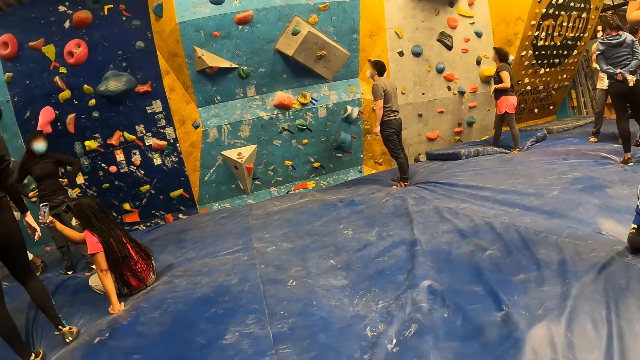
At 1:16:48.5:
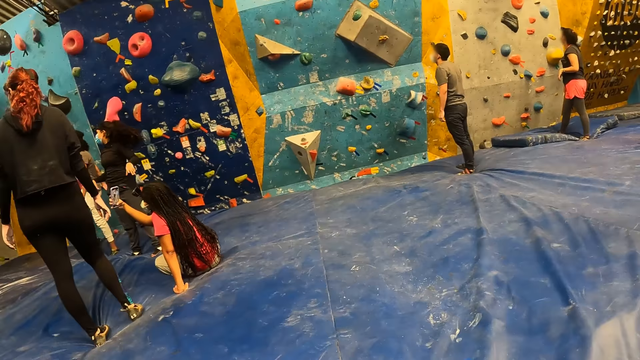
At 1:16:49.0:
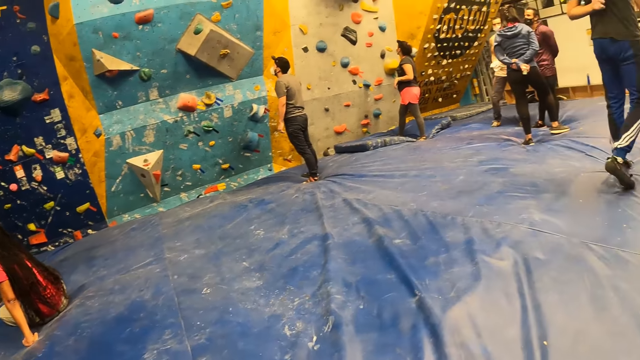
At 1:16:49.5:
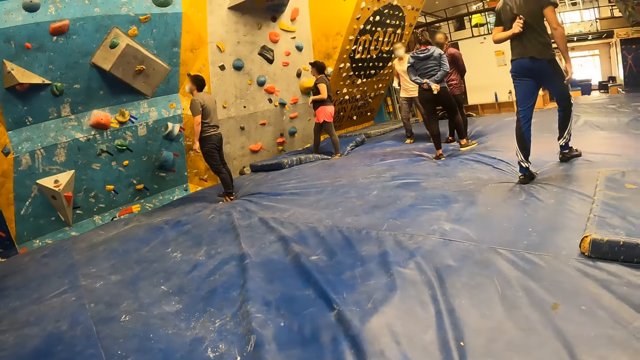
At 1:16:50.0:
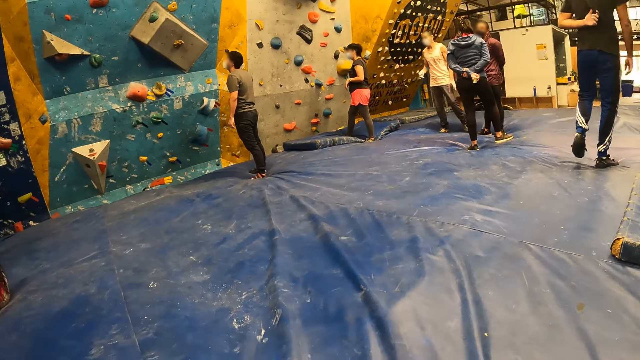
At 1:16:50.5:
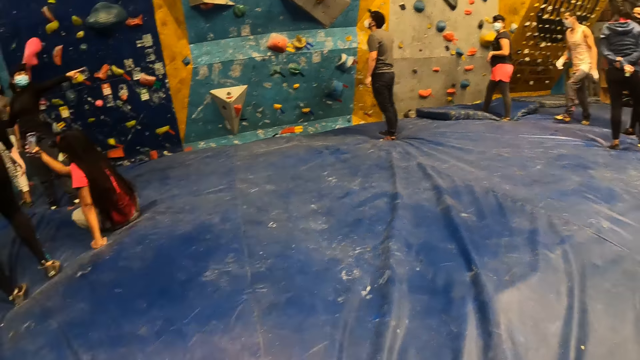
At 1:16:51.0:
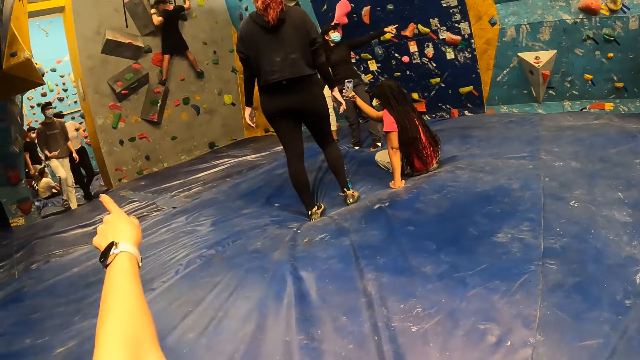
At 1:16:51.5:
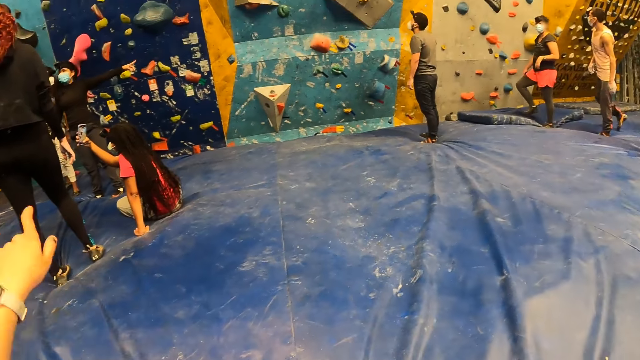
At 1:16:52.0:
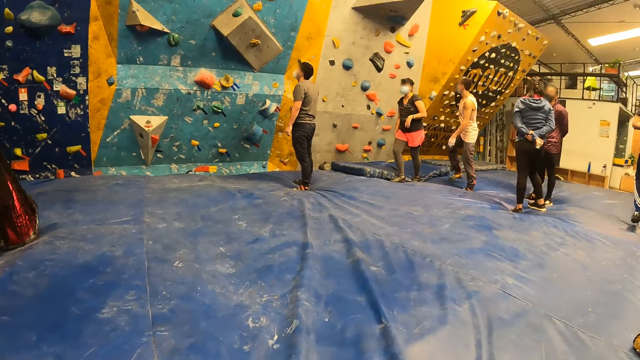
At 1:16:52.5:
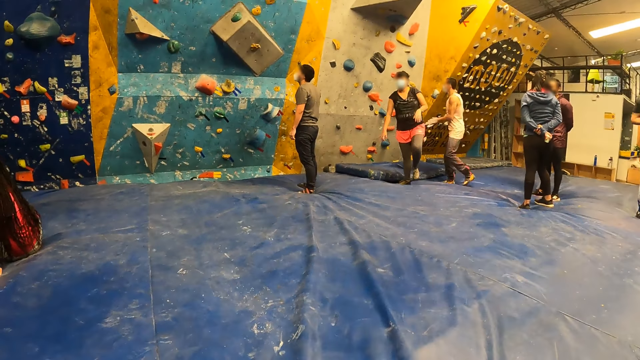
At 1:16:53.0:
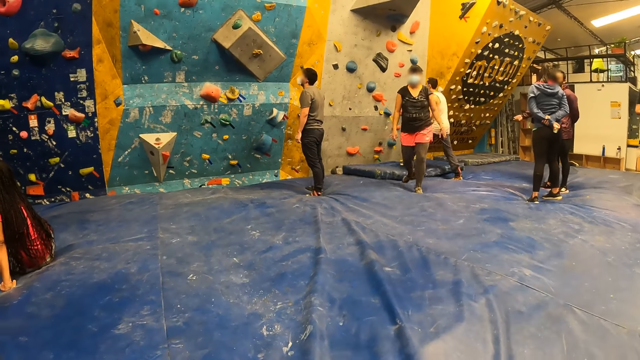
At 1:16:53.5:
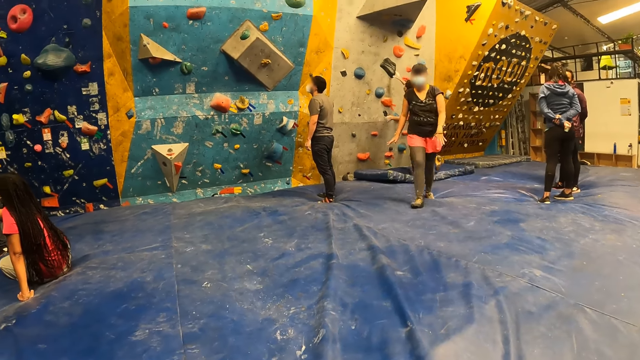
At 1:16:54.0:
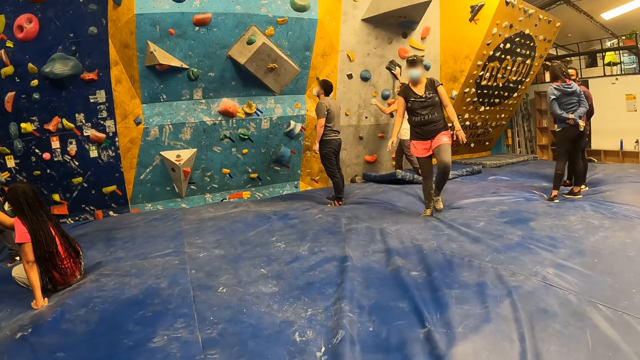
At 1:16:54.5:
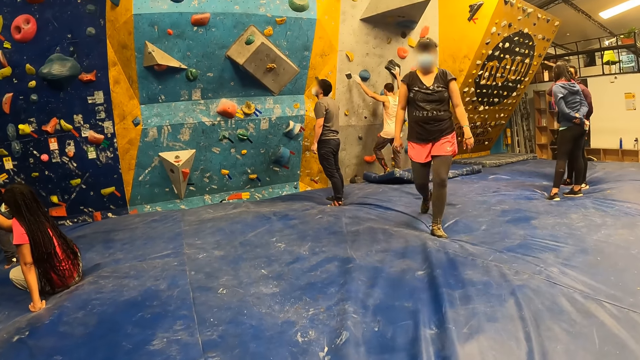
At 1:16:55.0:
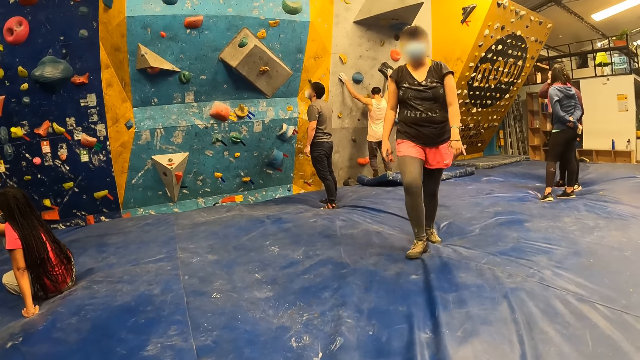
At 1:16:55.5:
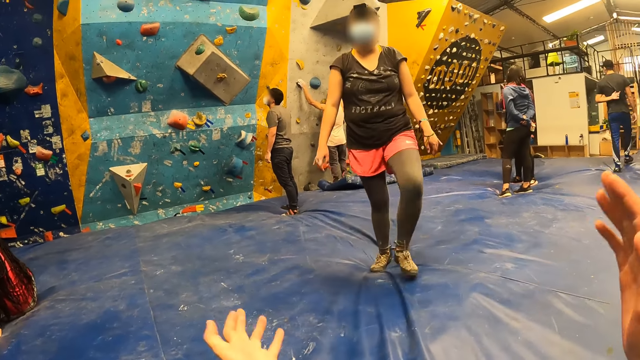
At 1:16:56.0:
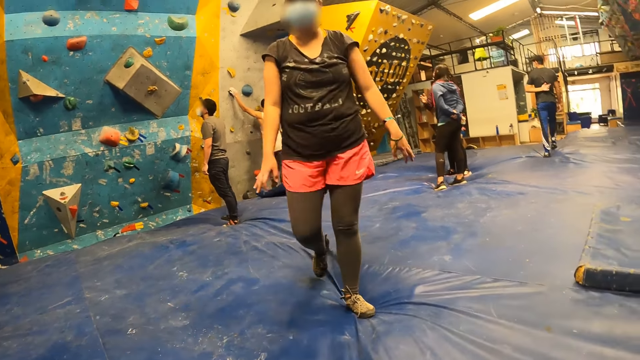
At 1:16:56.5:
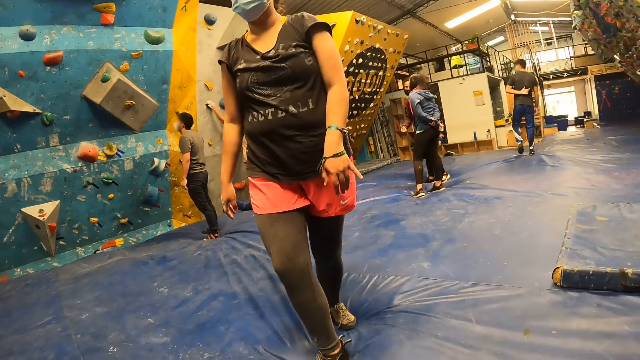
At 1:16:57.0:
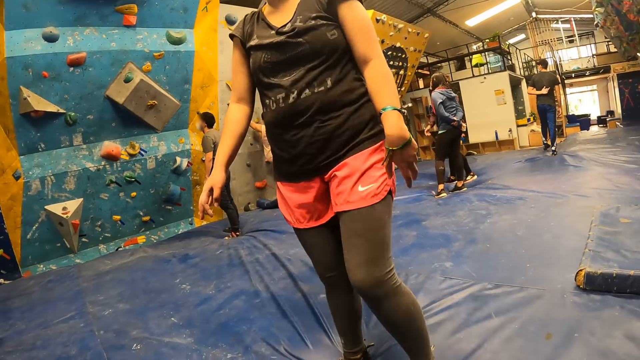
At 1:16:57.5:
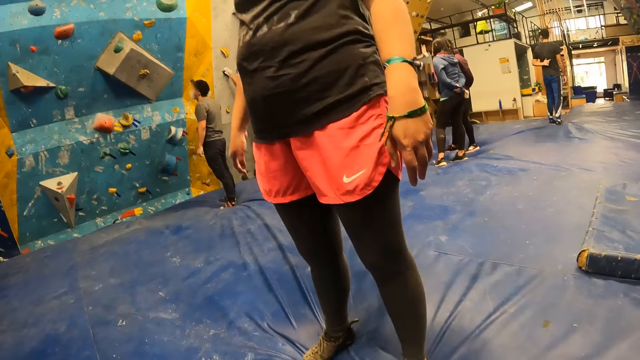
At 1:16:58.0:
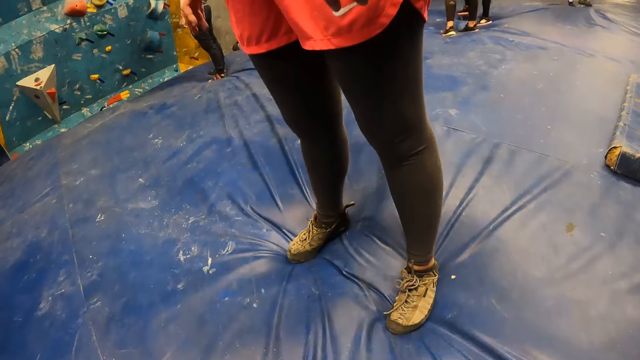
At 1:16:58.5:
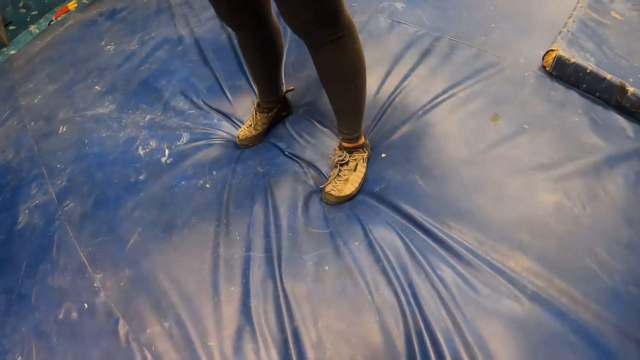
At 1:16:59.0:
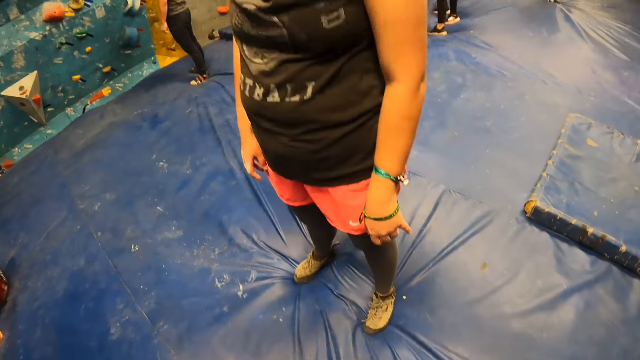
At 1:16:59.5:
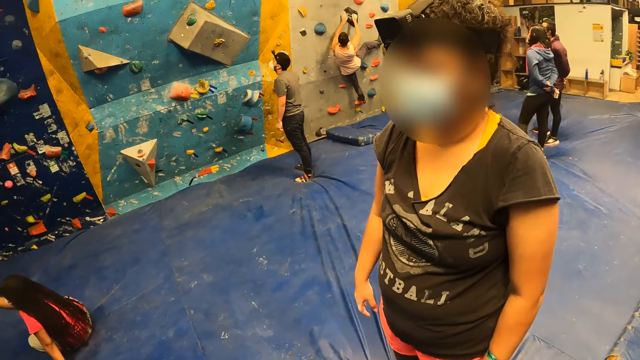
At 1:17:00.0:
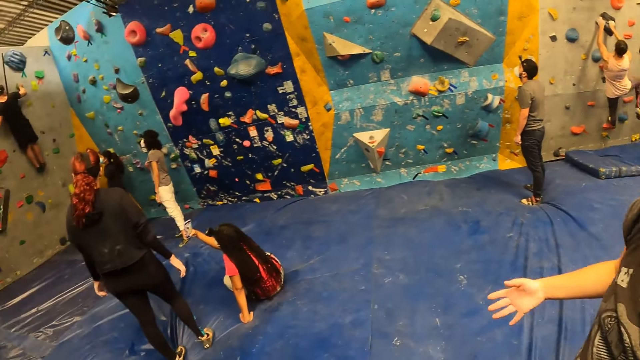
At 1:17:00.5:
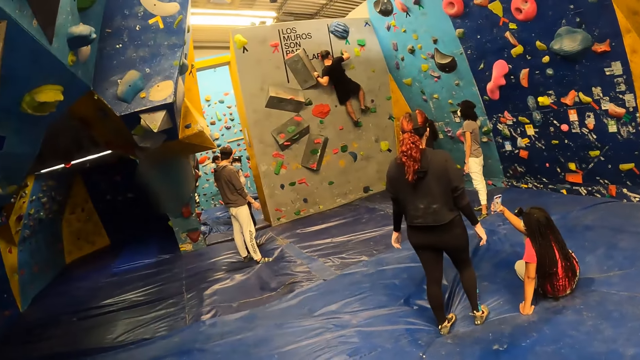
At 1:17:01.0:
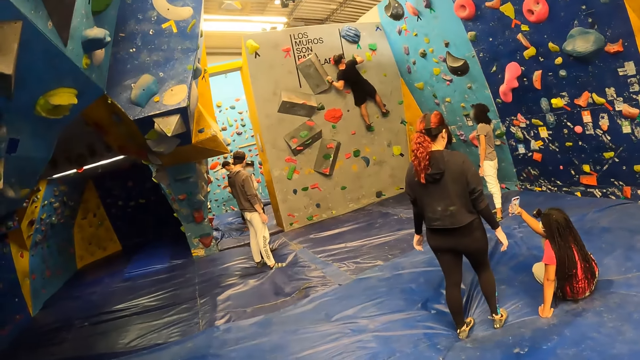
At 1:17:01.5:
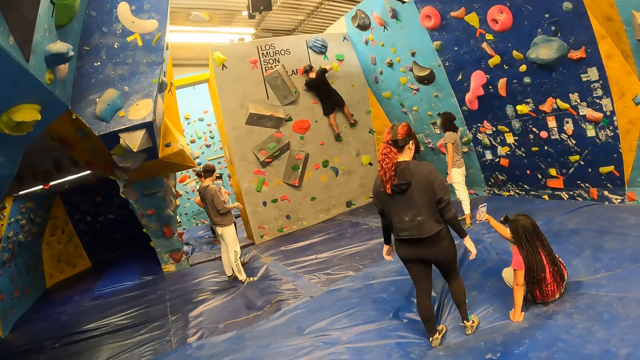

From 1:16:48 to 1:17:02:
The camera wearer points their left hand towards a room. They communicate with their hands. A woman walks towards the camera wearer. The camera wearer interacts with the woman. They stand up.

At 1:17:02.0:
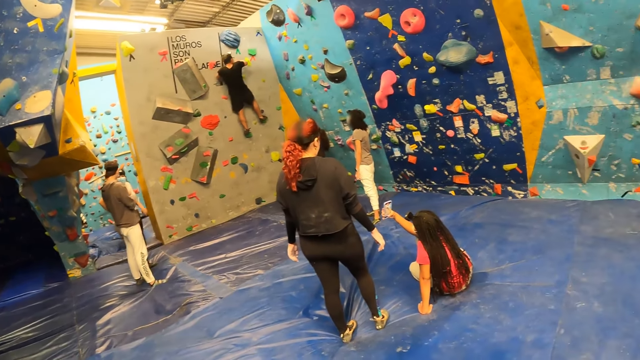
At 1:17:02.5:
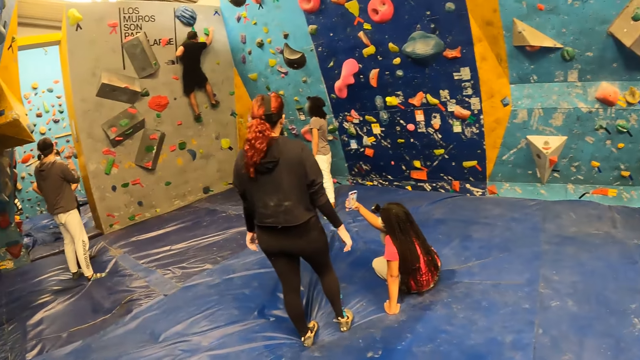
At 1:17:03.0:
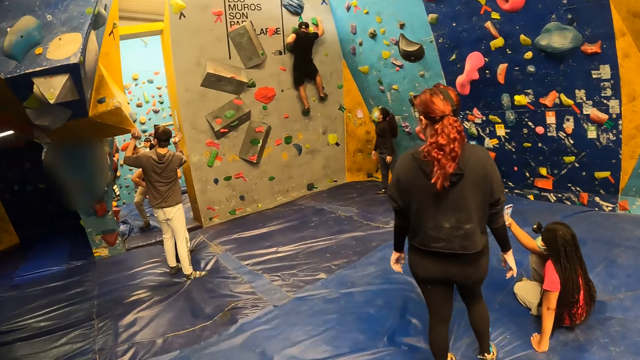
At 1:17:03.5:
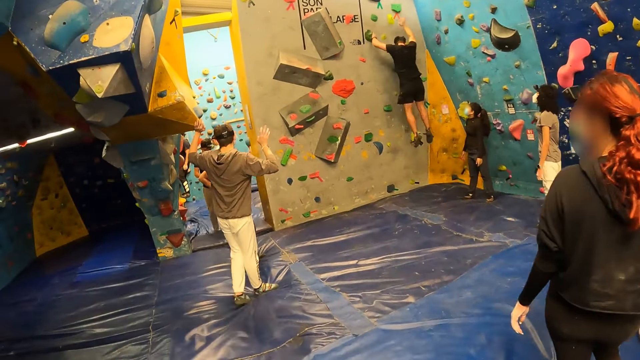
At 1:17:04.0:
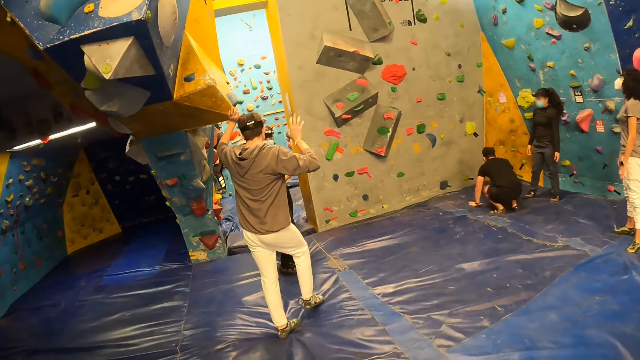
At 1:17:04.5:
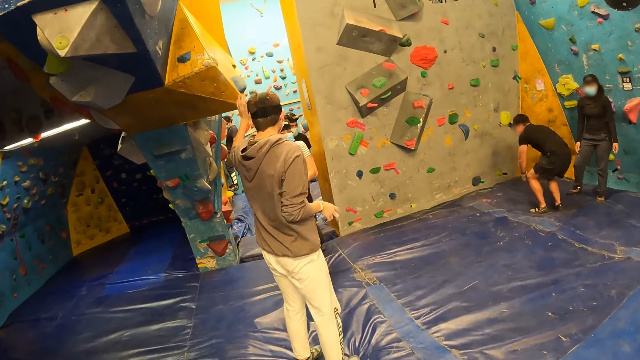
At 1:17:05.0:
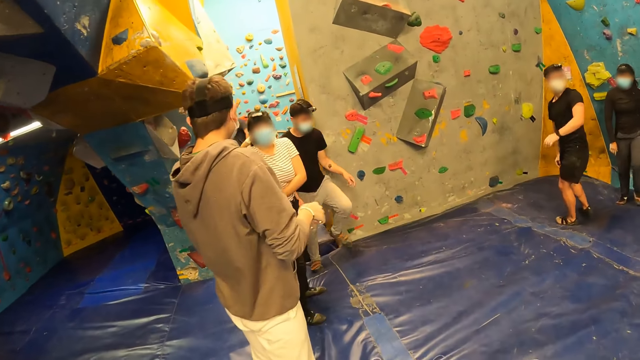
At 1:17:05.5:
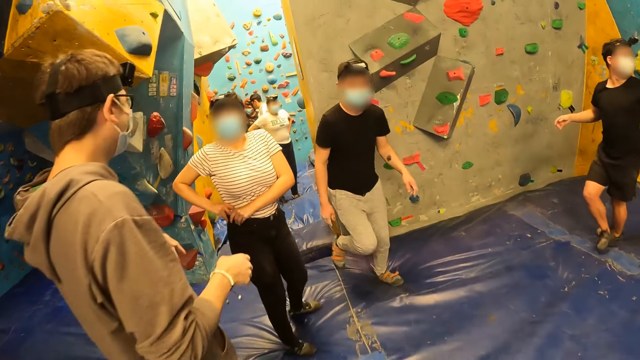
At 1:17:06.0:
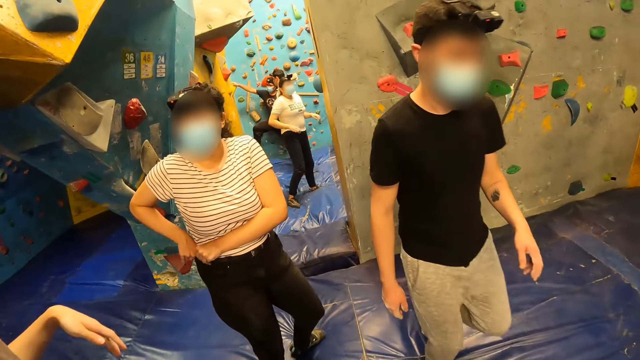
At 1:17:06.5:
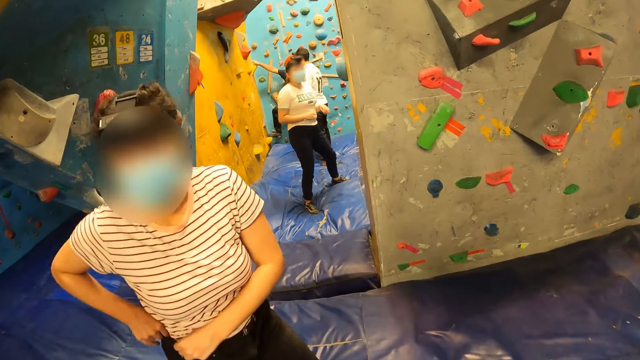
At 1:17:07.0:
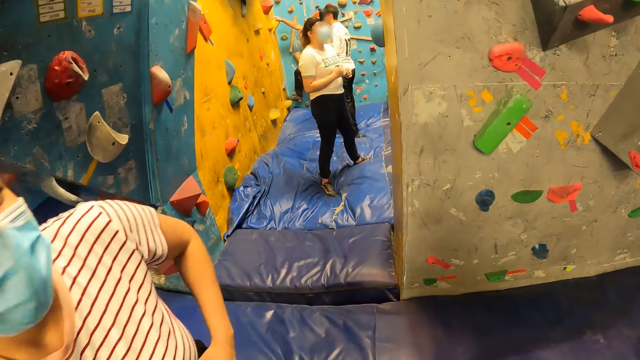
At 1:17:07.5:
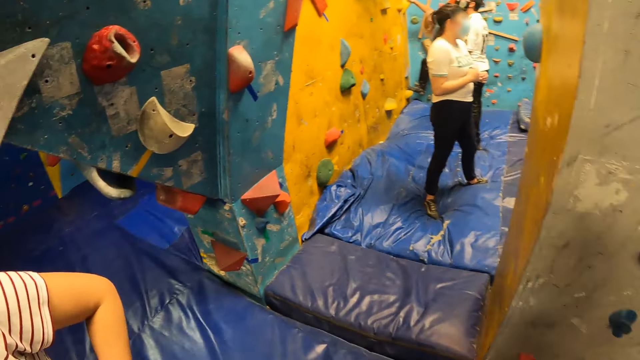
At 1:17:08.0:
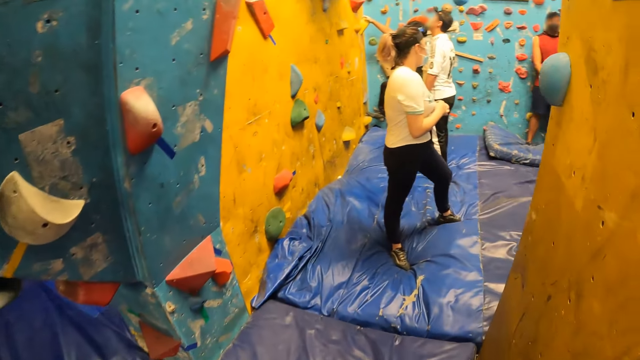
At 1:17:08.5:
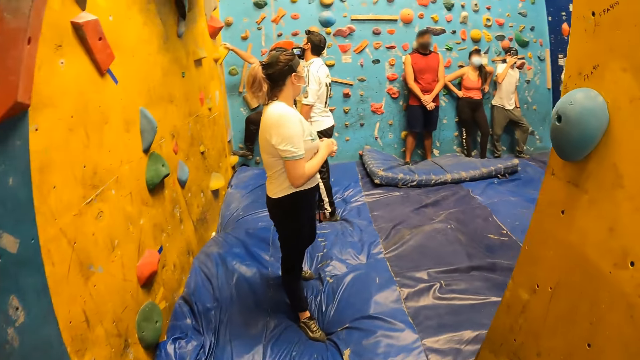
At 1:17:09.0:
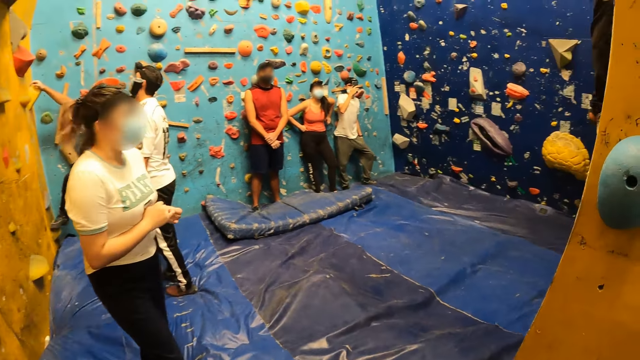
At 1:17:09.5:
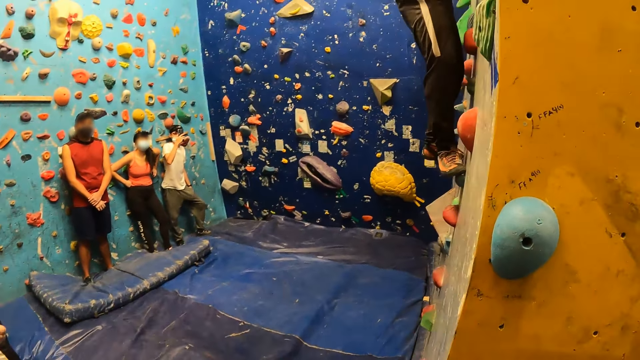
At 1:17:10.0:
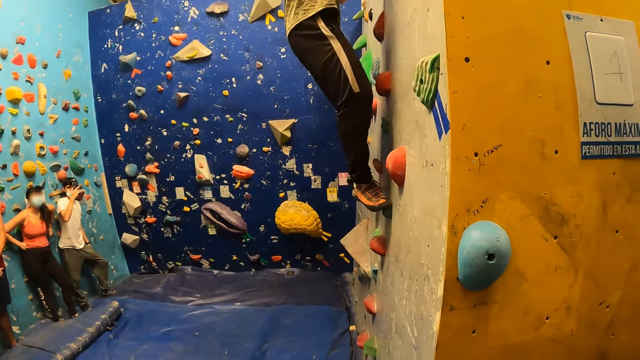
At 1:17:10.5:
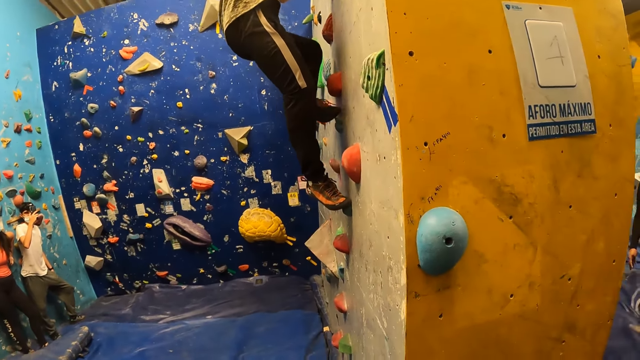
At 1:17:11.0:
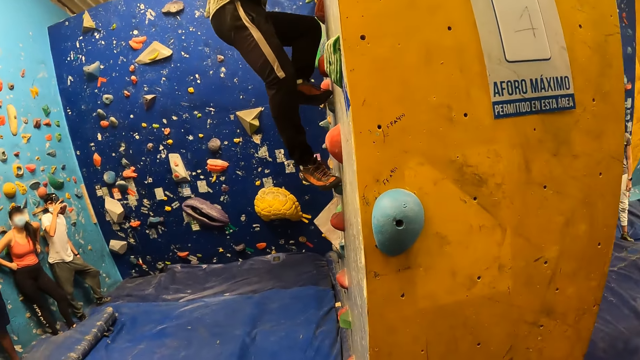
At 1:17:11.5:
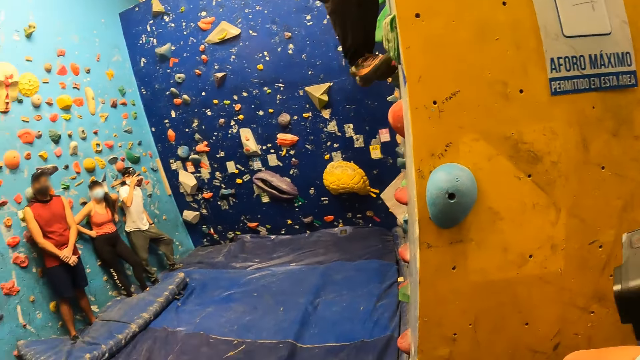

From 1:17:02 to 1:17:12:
The man jumps down from the wall. The camera wearer walks around. They walk into another room. Another man climbs a wall.
